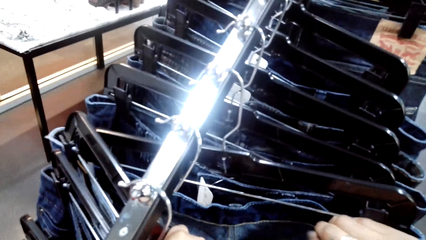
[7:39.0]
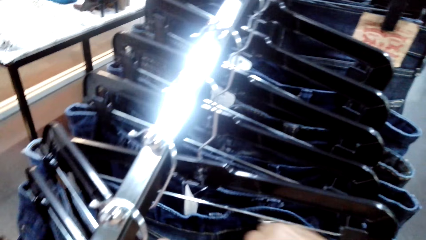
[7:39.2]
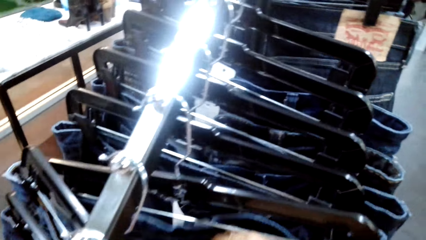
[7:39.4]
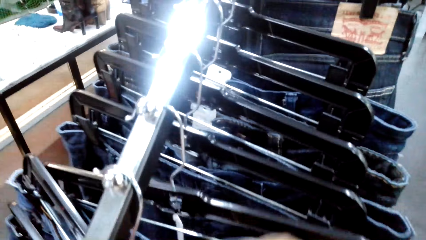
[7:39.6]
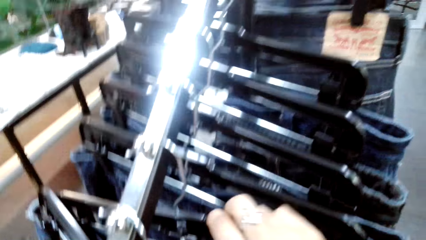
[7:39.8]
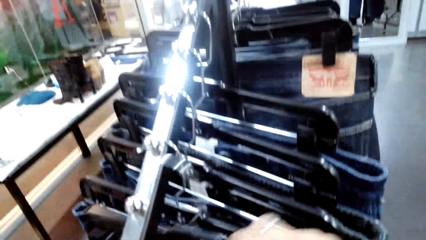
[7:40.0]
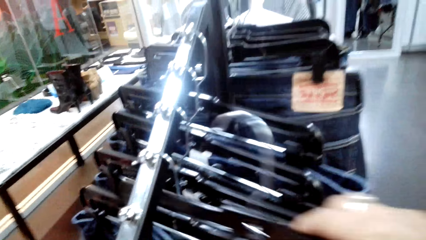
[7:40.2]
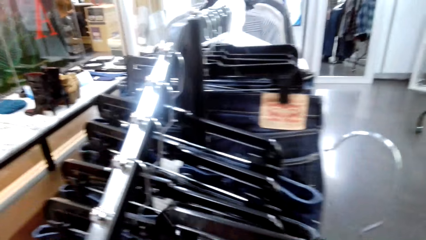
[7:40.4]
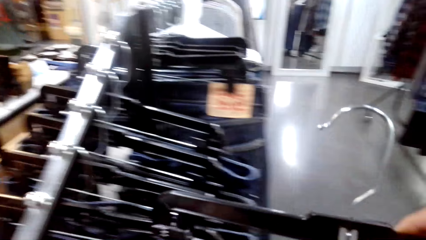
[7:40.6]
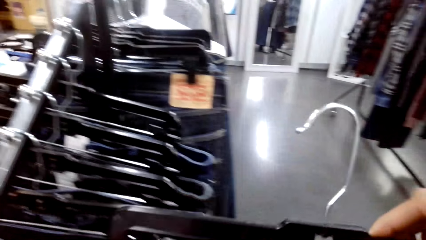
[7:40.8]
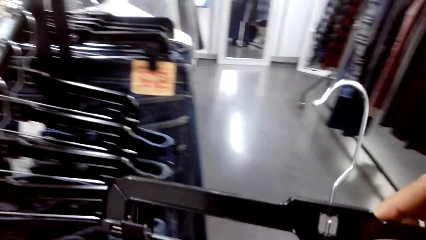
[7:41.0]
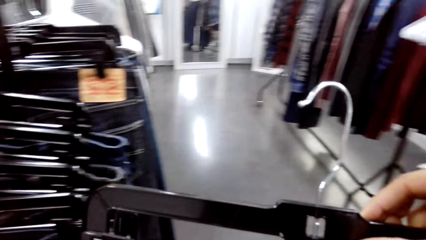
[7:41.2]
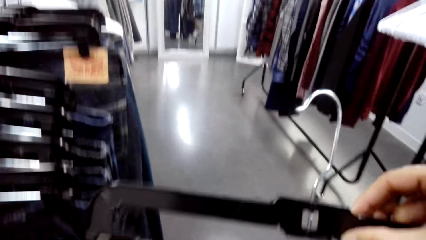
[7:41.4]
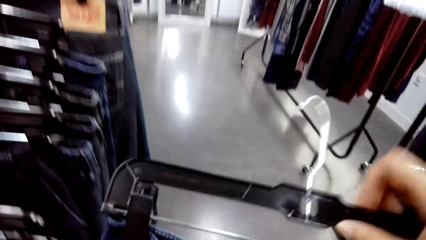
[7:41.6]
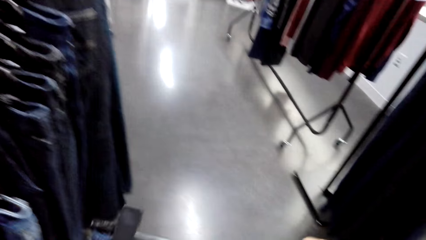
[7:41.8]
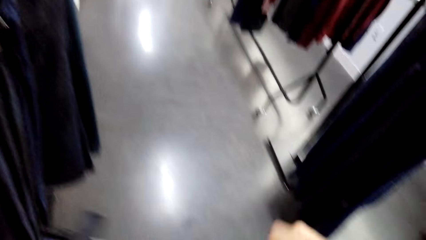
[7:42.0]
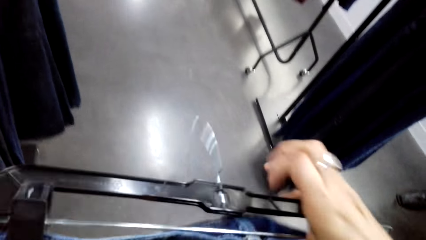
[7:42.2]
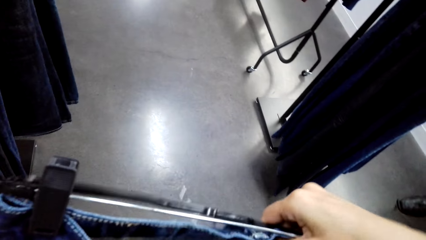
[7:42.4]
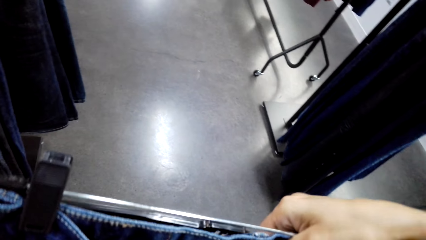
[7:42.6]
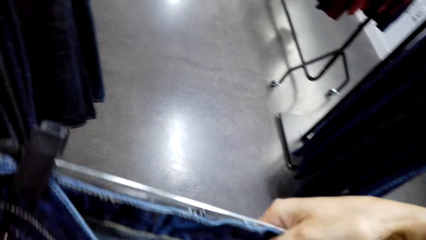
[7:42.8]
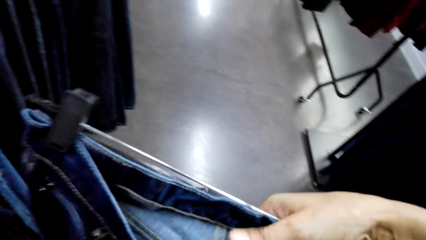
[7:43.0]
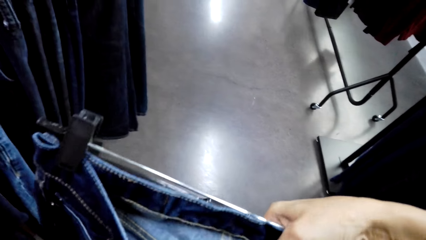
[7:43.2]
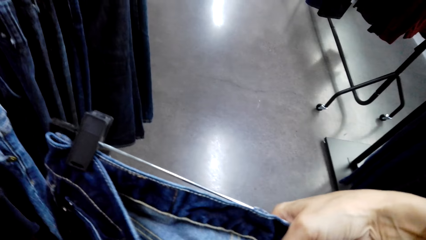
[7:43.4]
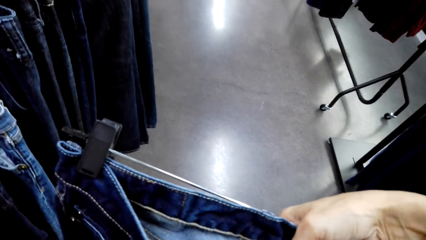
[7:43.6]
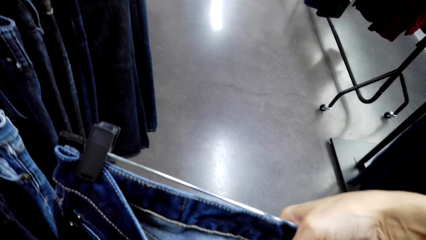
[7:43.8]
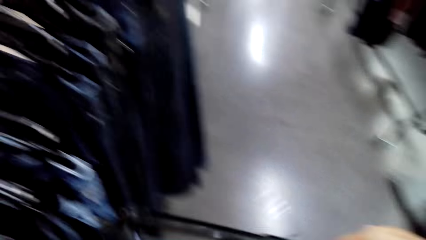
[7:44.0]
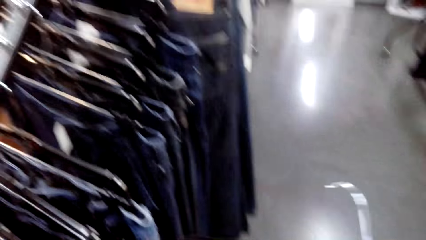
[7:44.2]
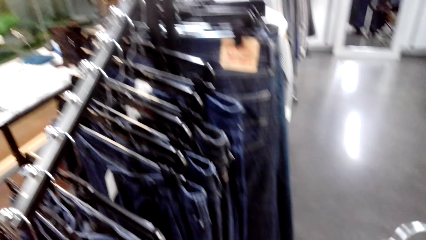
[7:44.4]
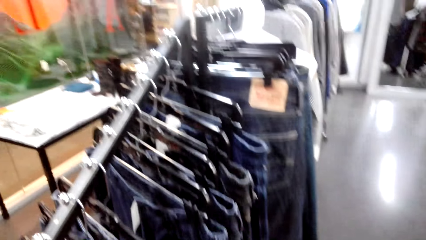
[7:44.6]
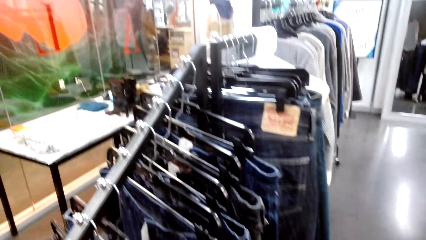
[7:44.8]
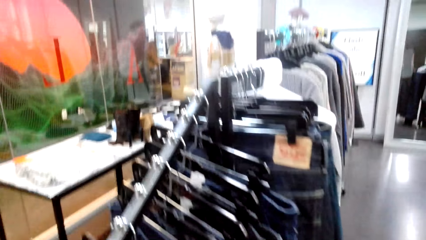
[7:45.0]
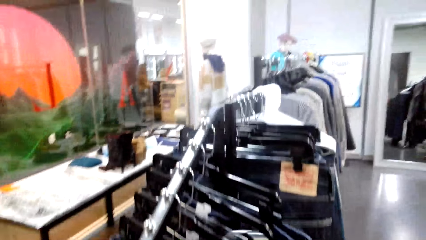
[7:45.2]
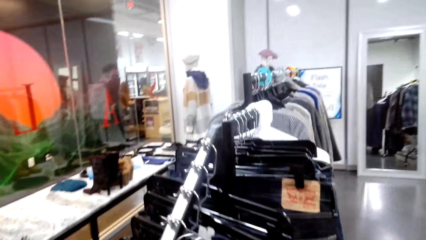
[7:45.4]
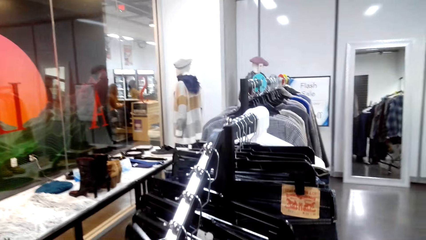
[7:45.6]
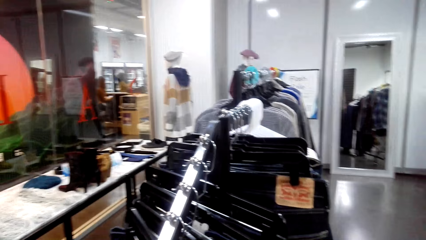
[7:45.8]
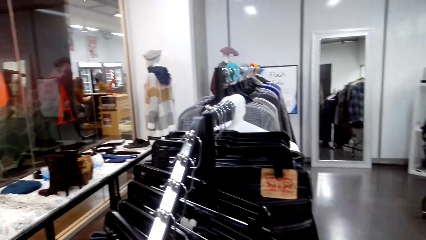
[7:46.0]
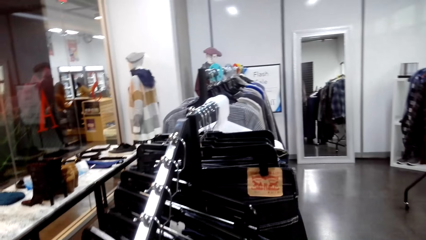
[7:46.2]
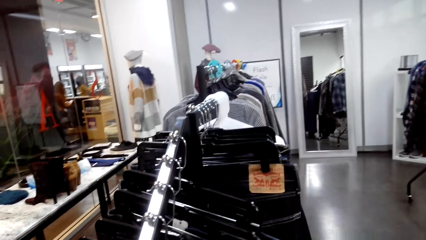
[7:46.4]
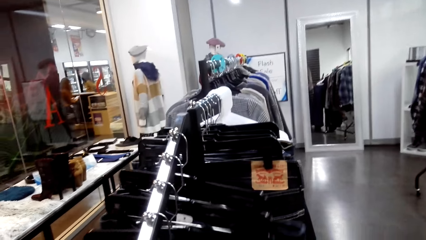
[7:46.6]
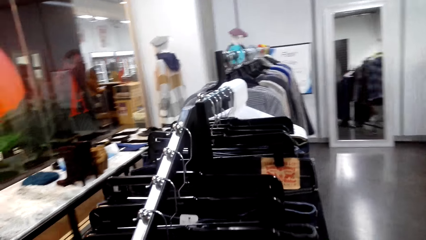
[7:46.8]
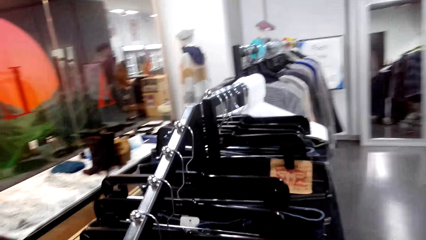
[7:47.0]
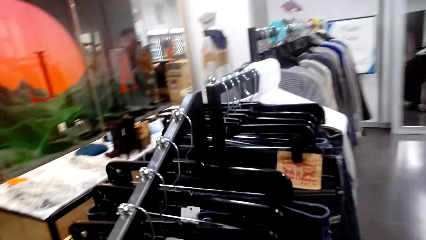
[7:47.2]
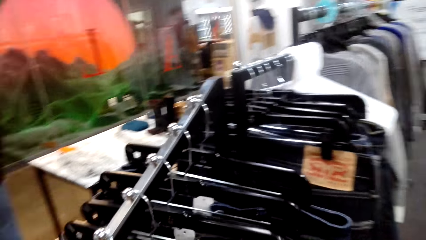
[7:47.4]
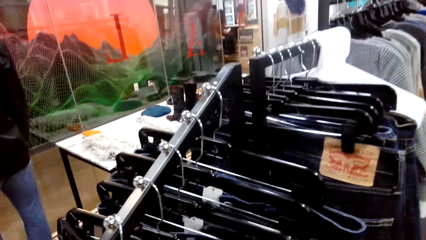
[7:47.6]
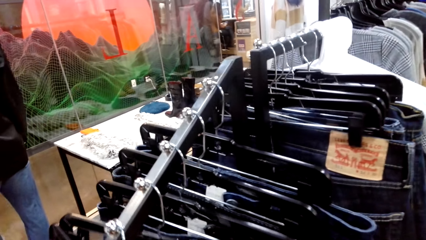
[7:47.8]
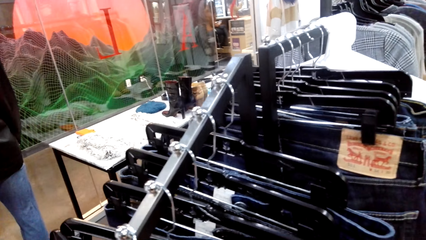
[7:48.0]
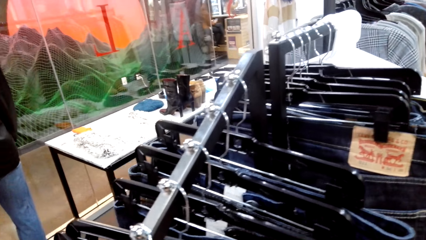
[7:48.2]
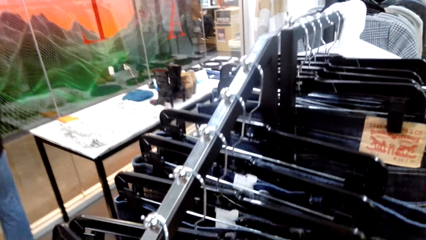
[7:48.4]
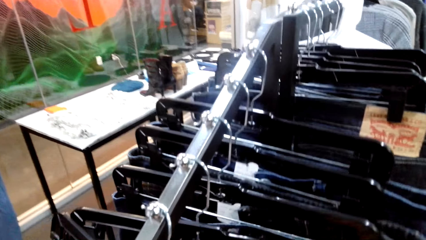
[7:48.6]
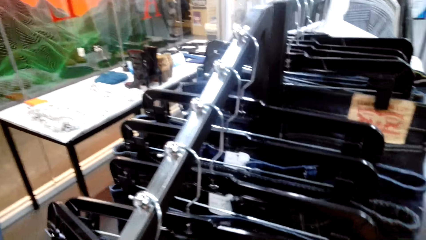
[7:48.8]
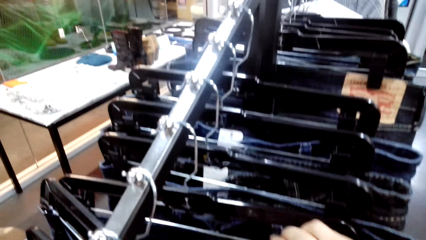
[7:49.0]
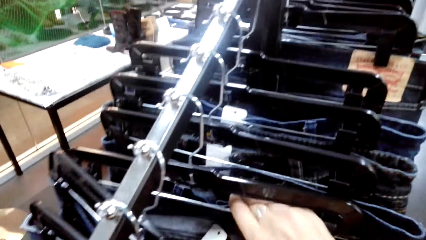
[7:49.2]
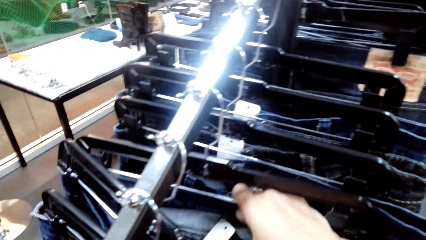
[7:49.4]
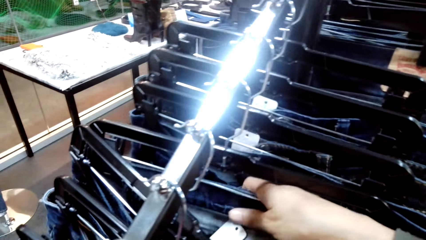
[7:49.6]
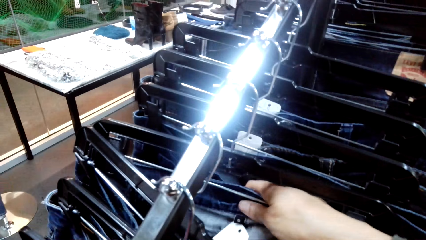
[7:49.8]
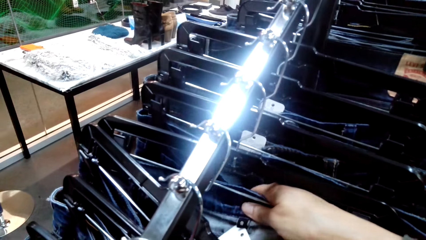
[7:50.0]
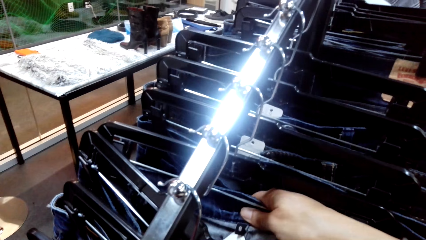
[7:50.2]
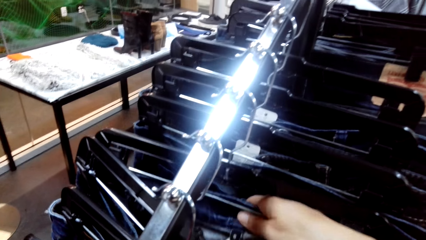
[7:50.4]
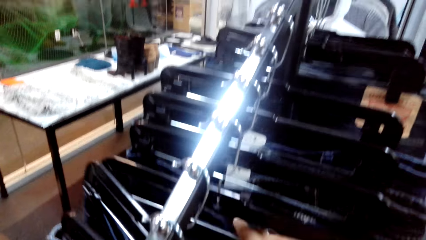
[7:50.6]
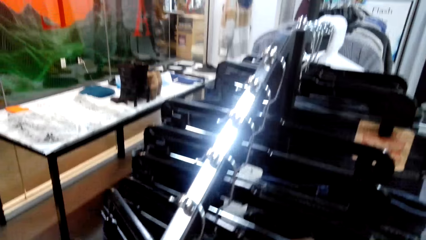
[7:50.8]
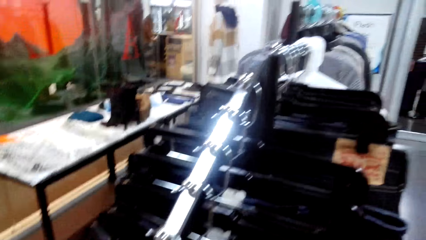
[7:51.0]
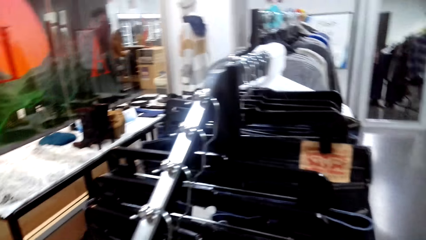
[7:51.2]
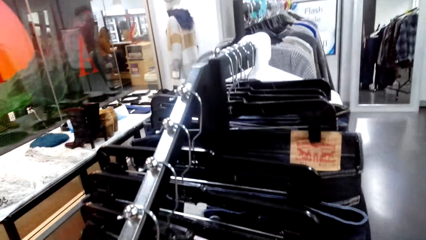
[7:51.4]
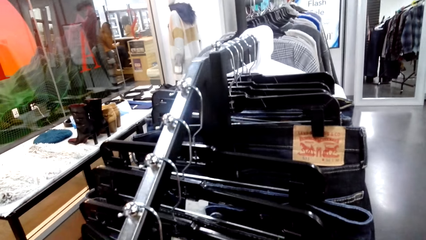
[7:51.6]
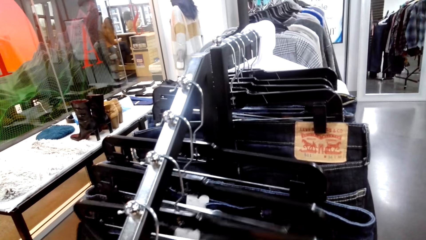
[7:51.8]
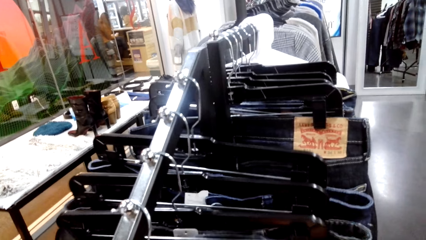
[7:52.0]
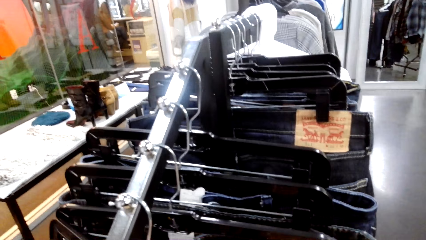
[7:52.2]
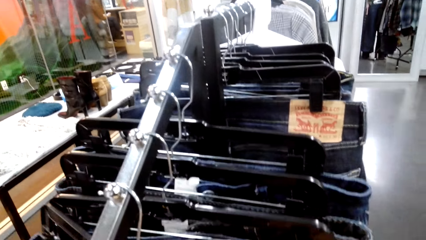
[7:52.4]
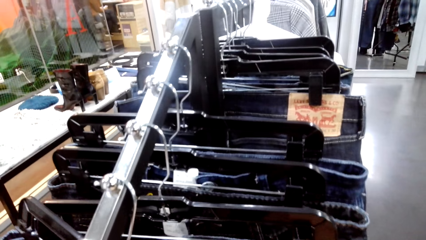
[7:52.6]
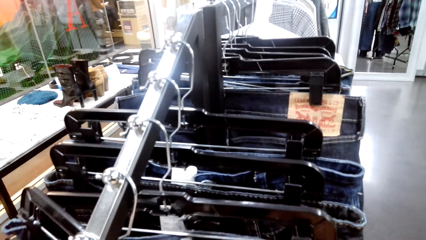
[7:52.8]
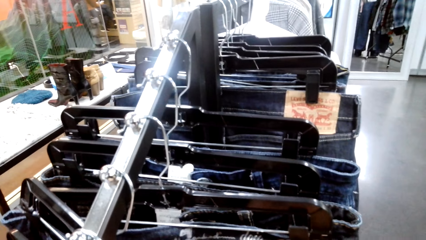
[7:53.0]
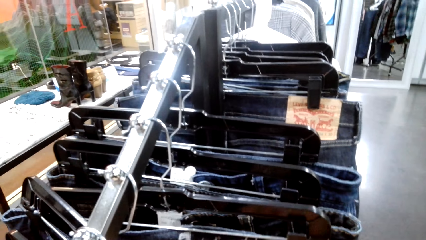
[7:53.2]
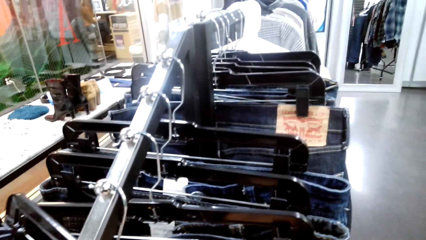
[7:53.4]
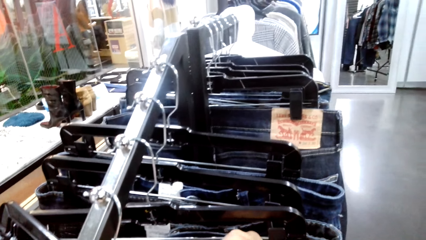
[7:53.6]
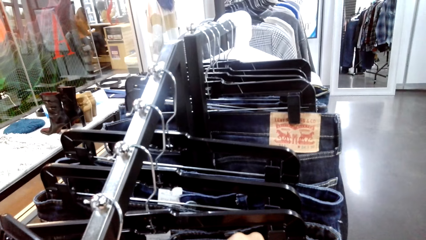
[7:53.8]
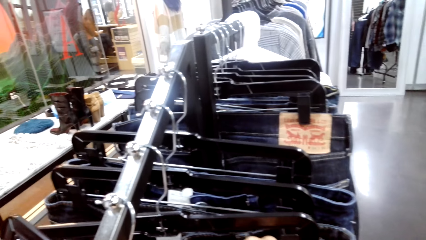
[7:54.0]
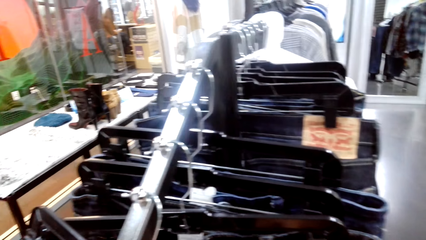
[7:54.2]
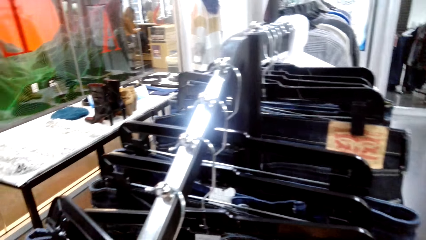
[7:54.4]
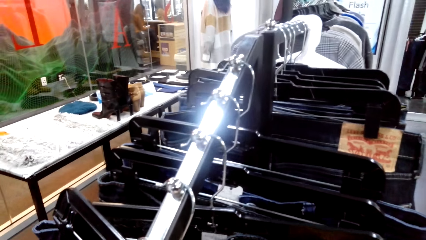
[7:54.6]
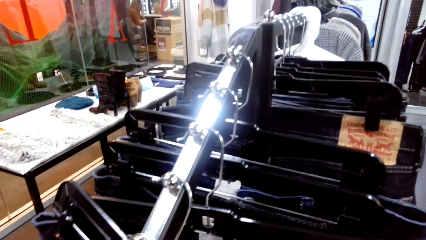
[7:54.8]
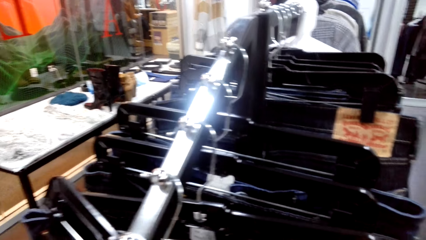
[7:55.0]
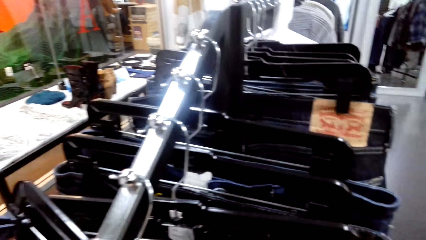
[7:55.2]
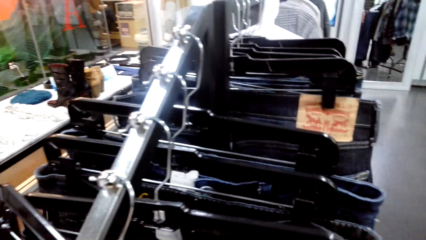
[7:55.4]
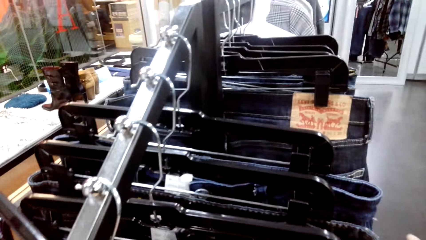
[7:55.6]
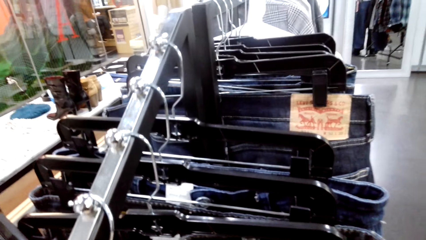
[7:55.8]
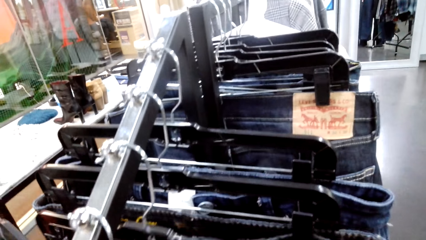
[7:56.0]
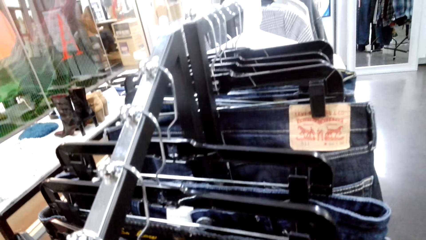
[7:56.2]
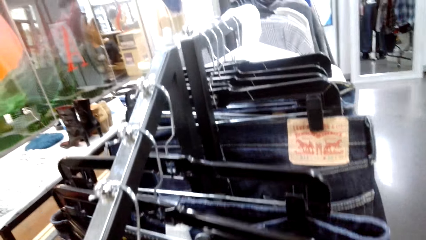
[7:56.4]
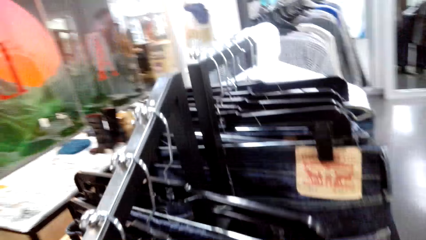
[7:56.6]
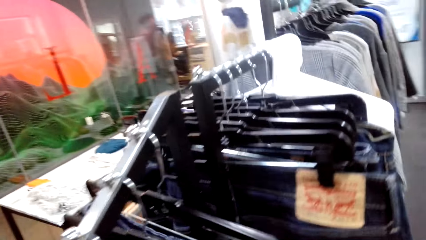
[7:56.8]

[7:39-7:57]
The camera wearer removes jeans or a hanged cloth from the cloth rack. They check the cloth. They return the cloth on the cloth line. They touch the other clothes on the cloth line. They look at the clothes in the store.
